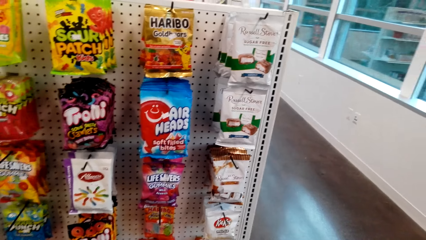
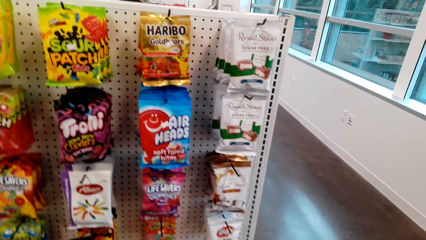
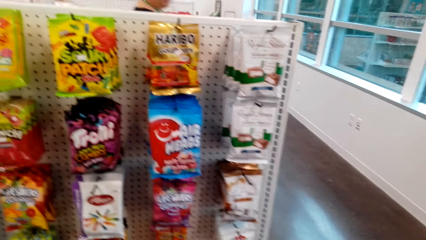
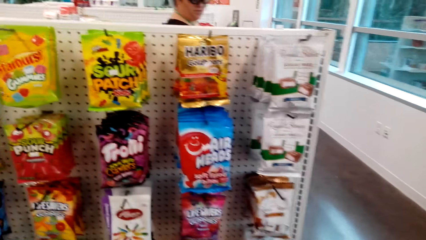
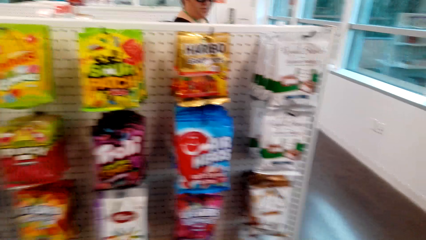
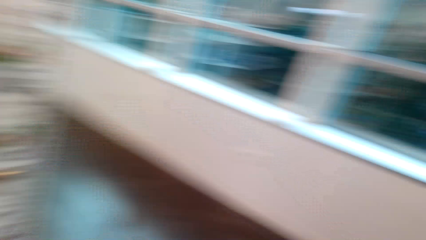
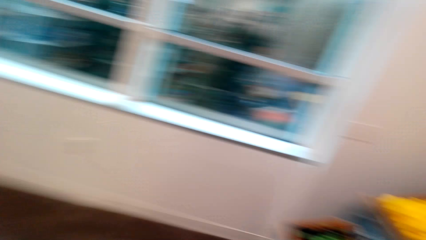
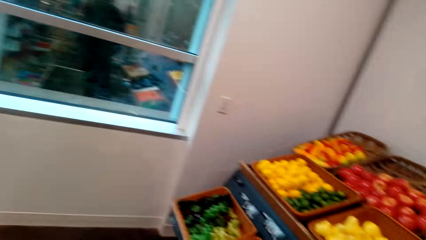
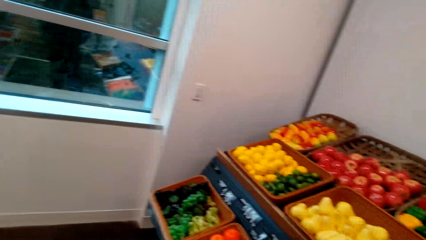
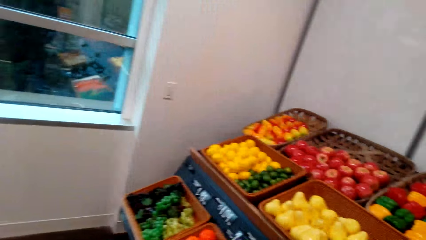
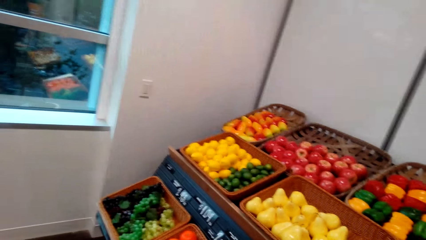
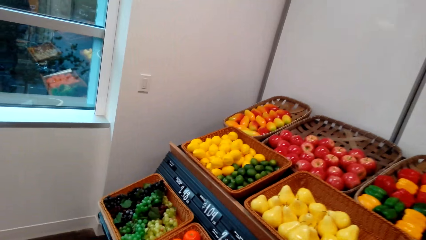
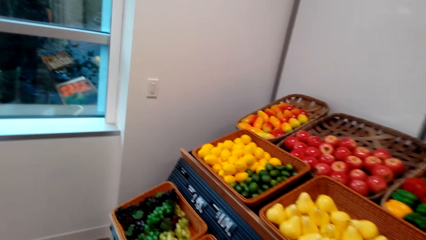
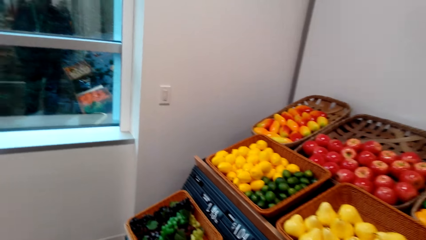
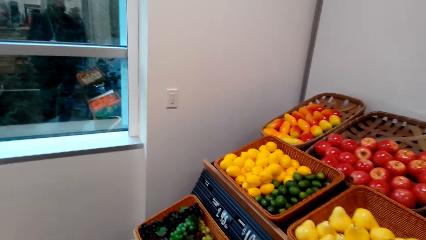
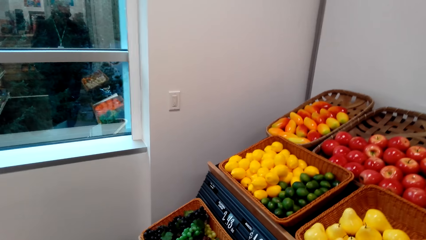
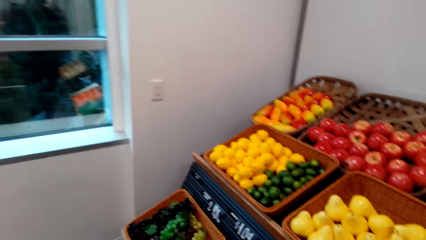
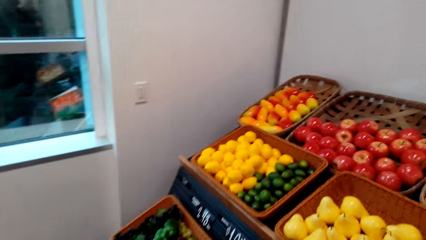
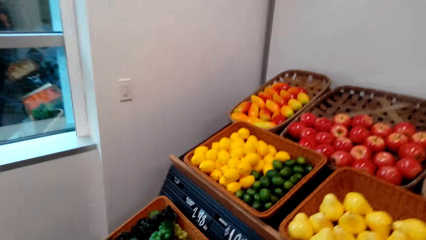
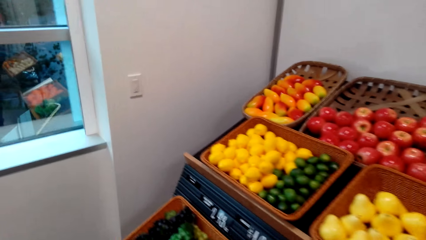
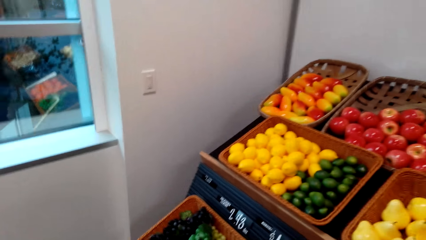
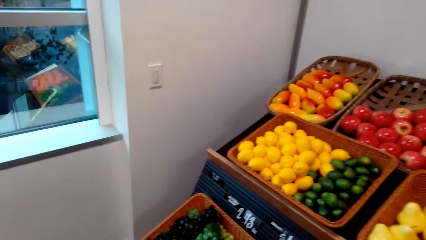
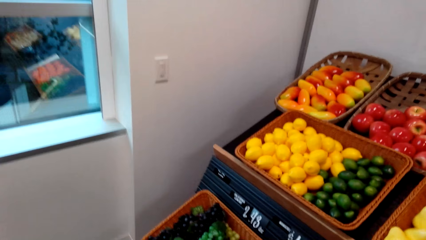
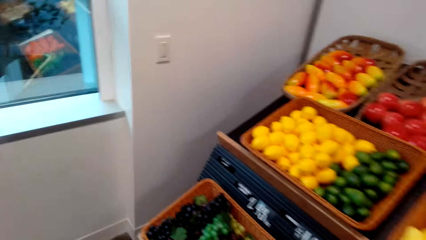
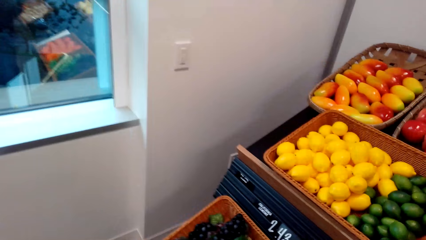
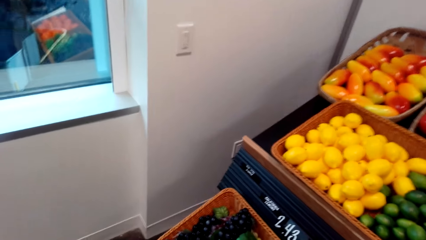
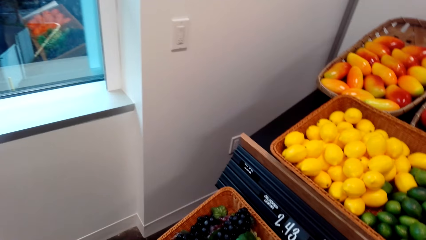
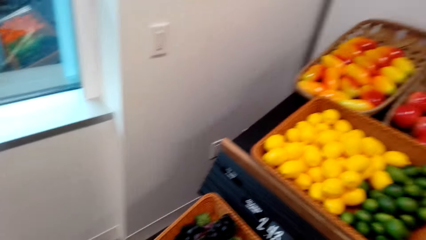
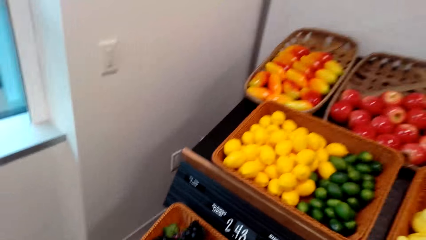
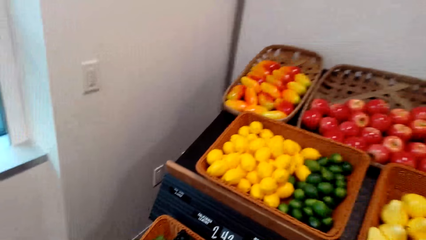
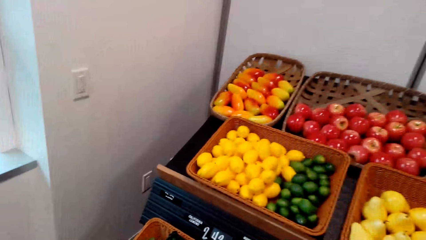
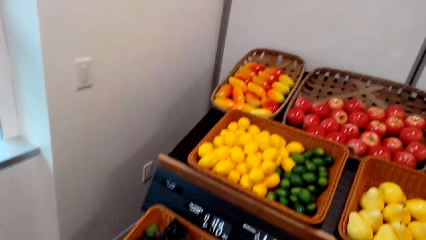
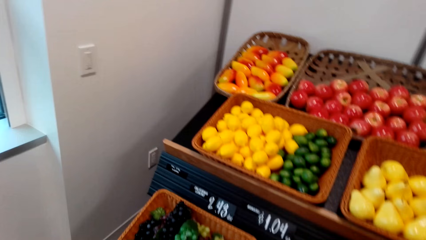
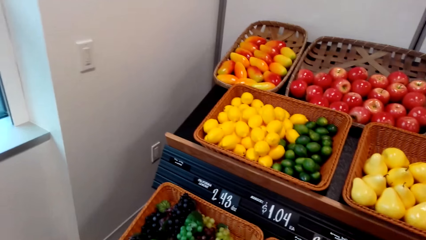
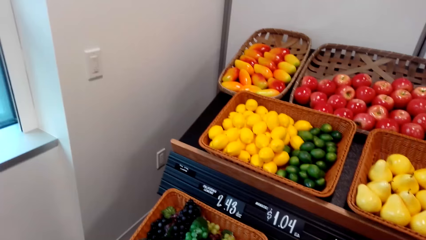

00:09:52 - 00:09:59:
The camera wearer looks at fruits.

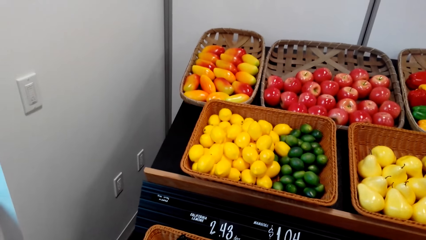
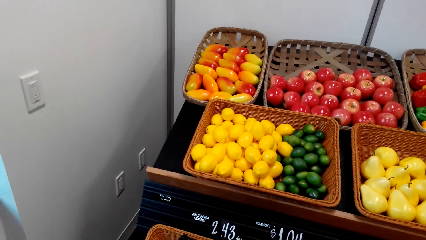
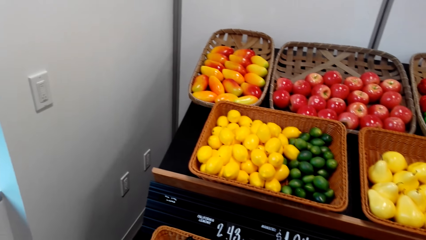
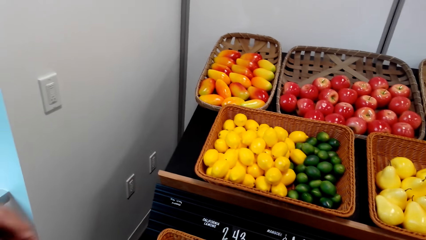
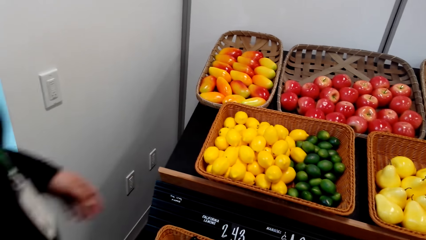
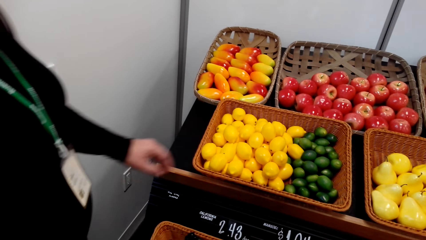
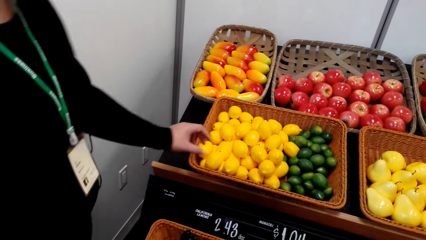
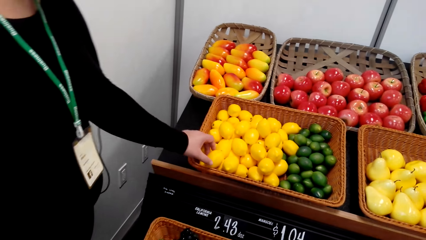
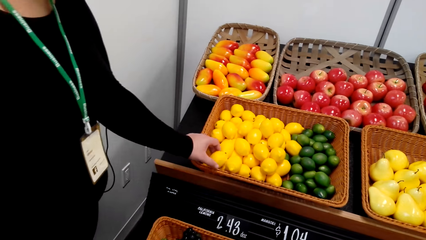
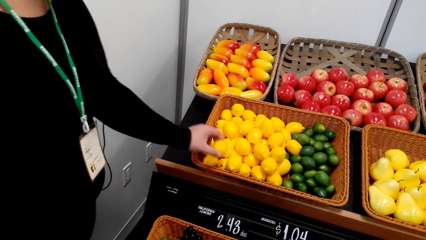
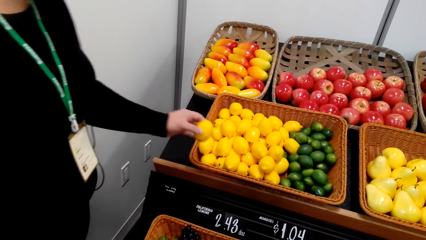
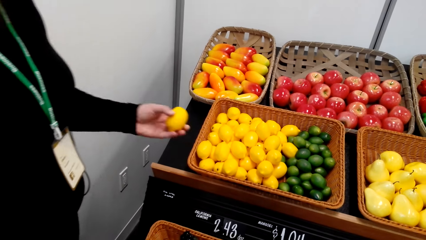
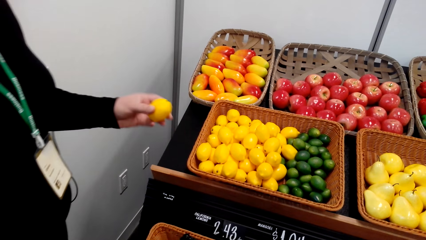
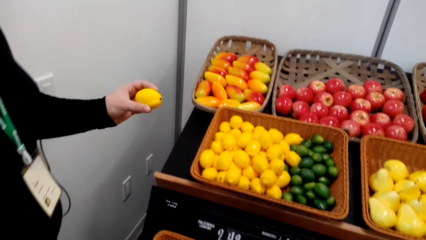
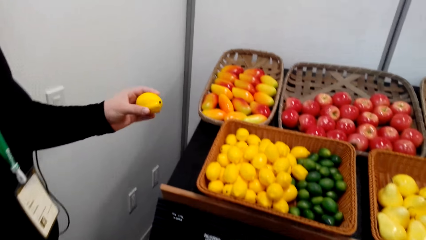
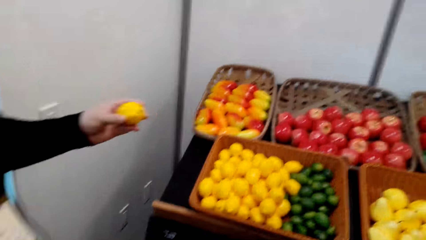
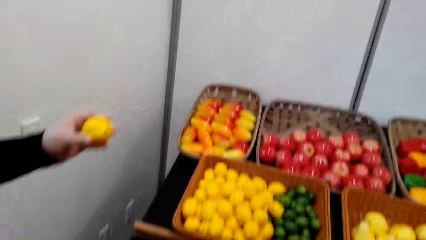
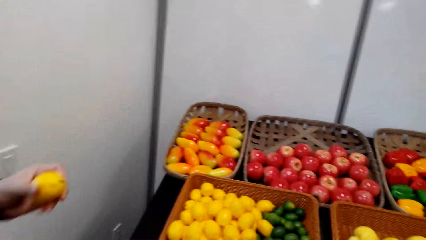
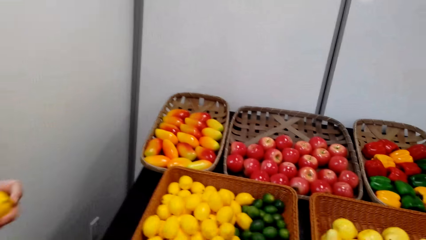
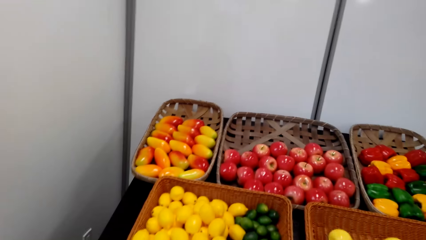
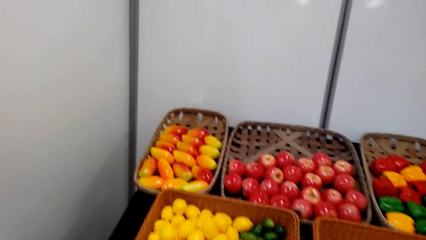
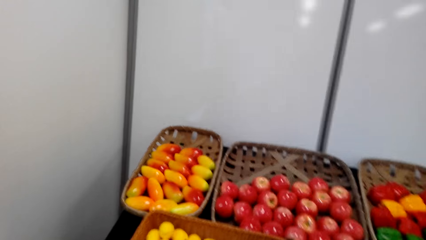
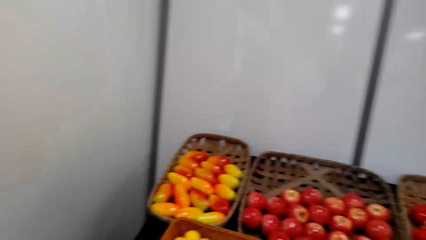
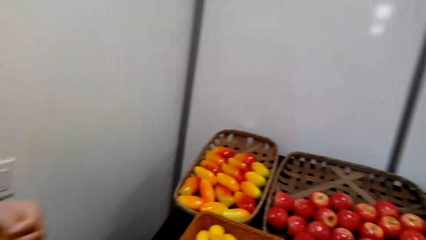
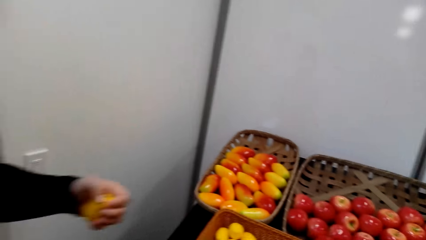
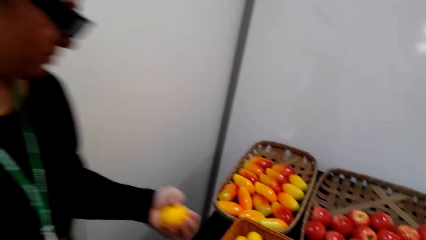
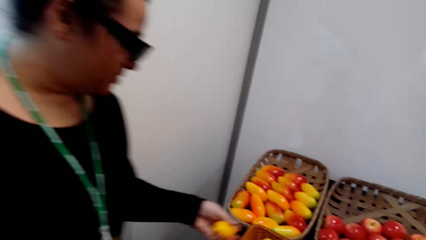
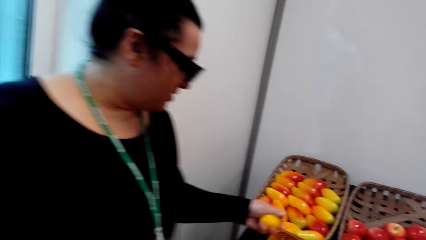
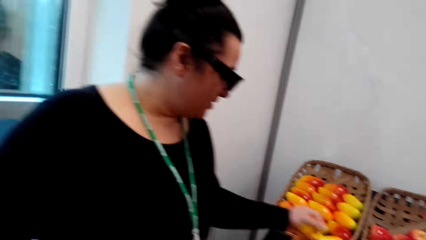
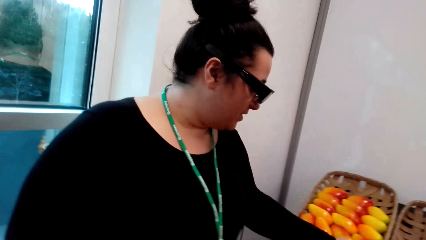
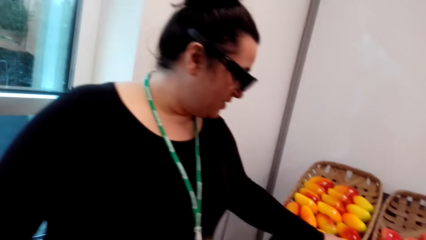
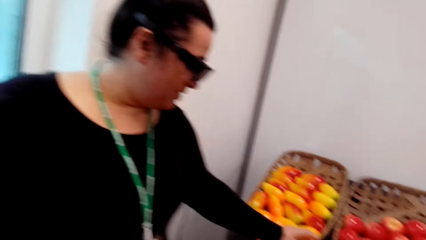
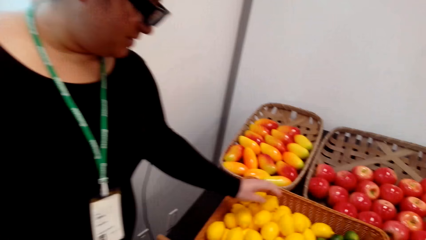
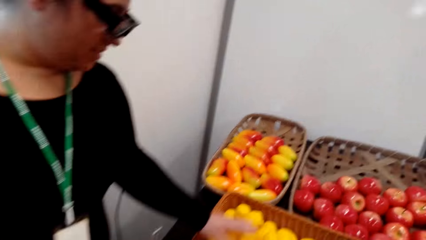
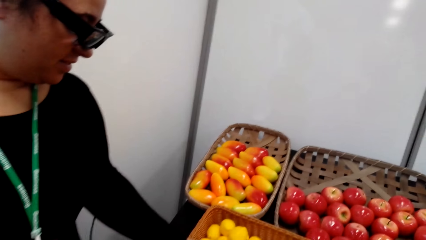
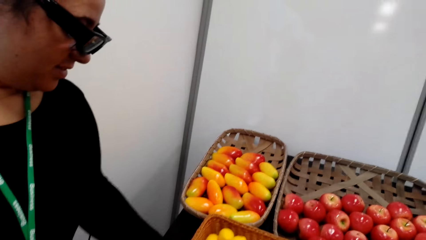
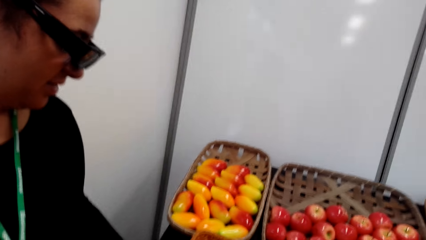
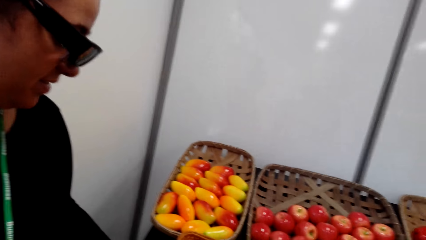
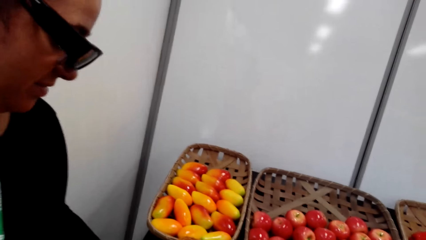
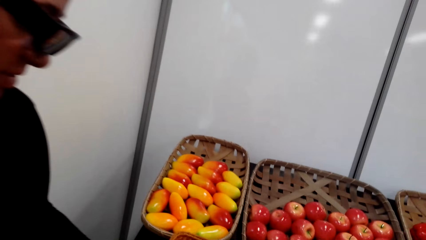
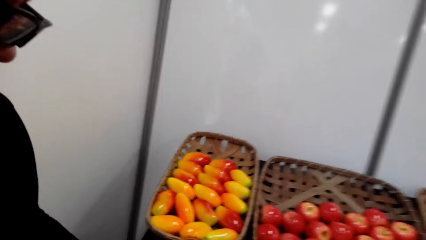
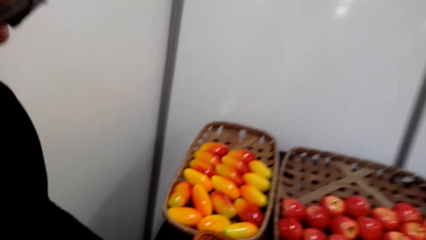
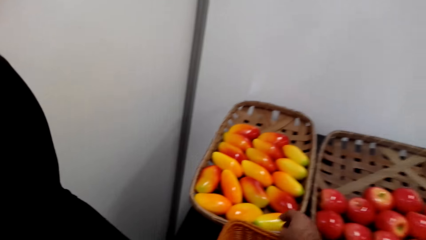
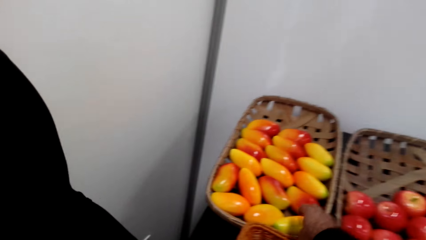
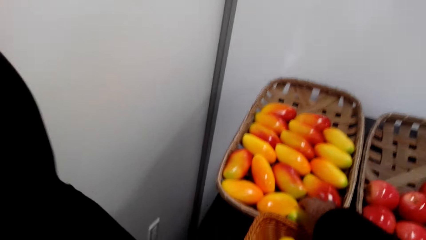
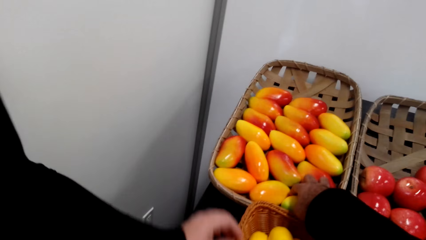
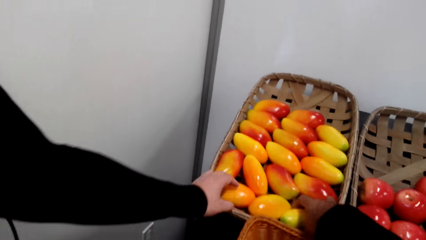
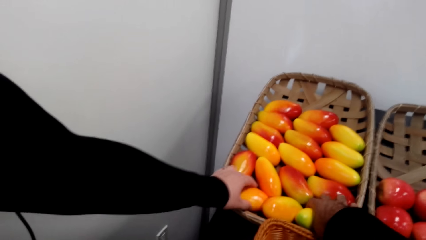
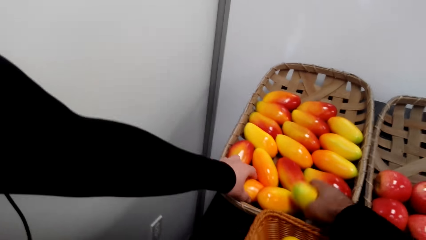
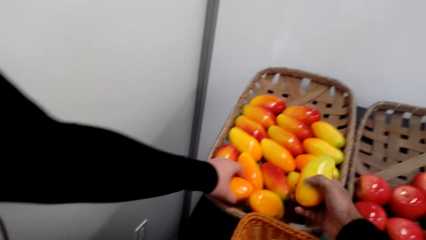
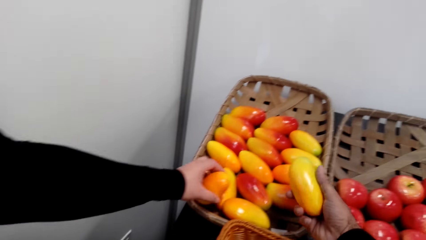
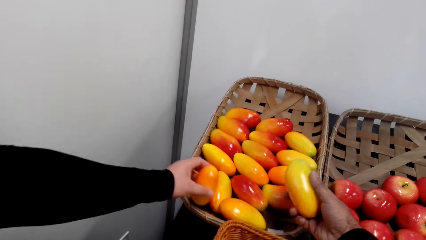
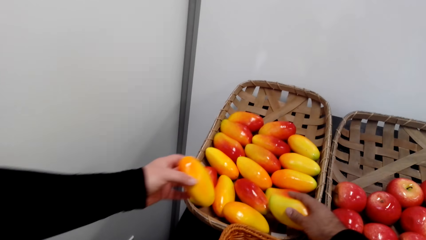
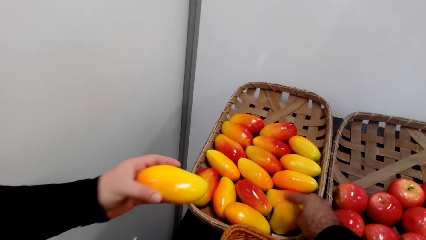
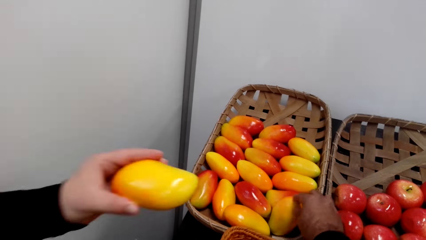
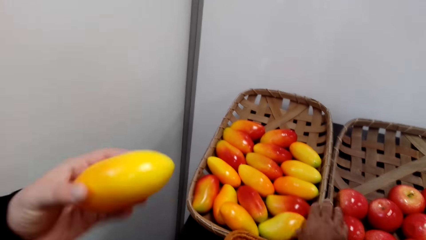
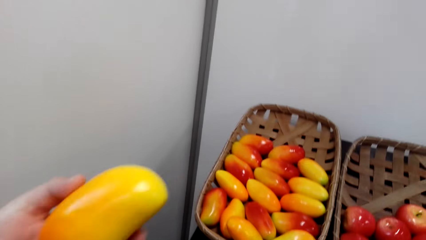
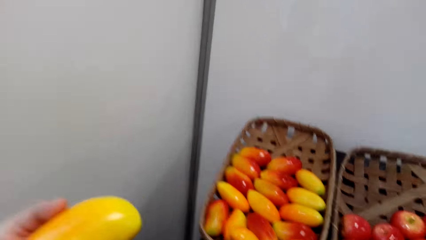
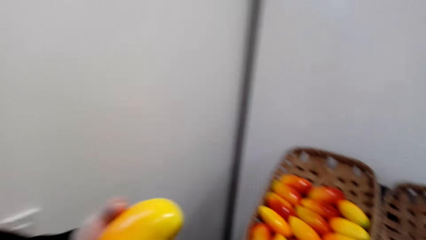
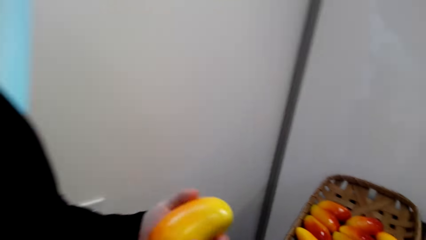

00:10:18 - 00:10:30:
A woman takes a fruit. The woman puts the fruit in the basket. The camera wearer takes a mango. The woman takes a mango. The camera wearer puts the mango in the basket.
